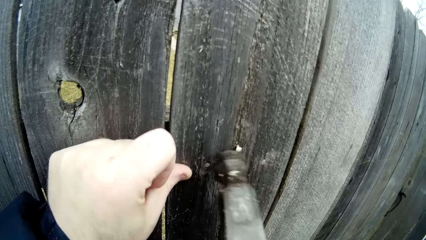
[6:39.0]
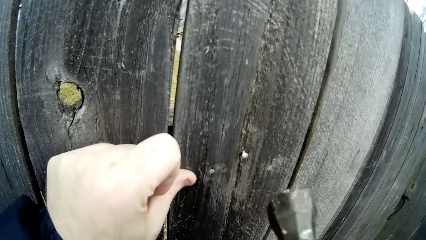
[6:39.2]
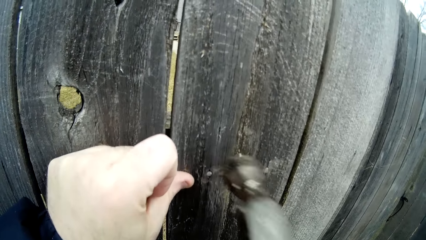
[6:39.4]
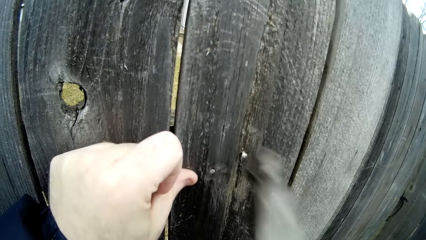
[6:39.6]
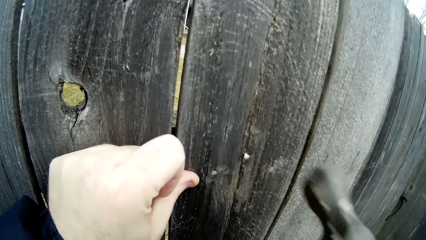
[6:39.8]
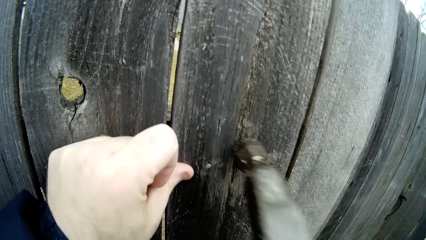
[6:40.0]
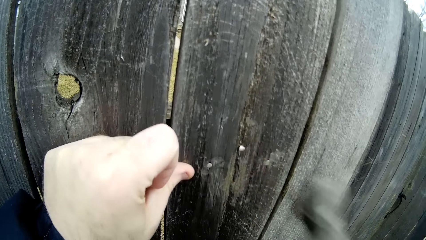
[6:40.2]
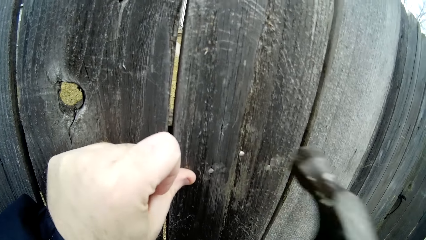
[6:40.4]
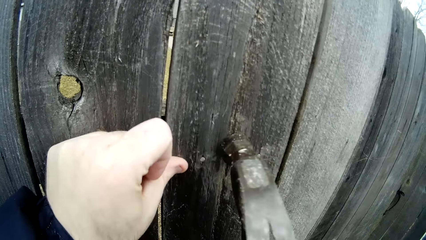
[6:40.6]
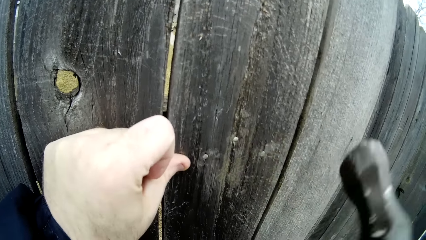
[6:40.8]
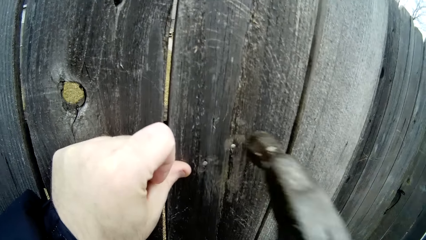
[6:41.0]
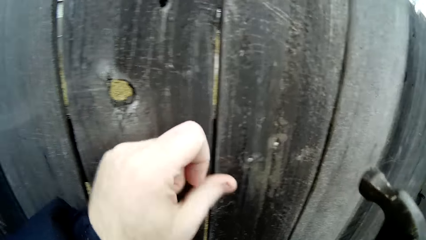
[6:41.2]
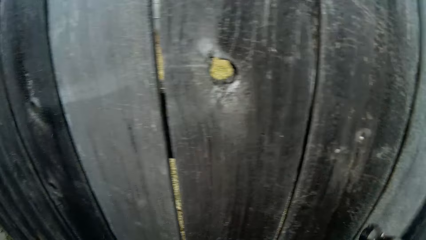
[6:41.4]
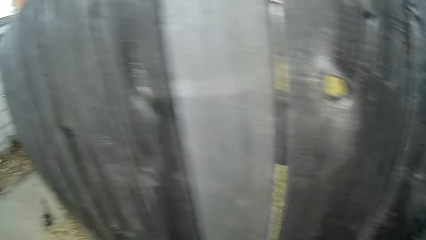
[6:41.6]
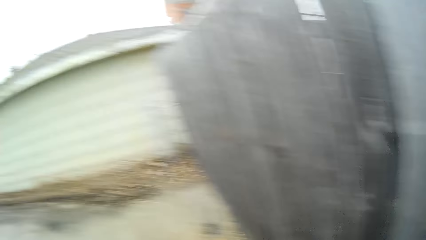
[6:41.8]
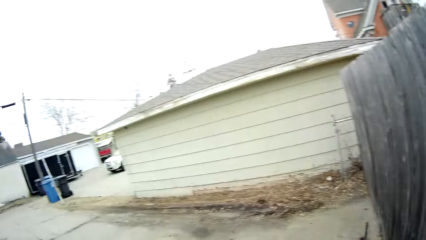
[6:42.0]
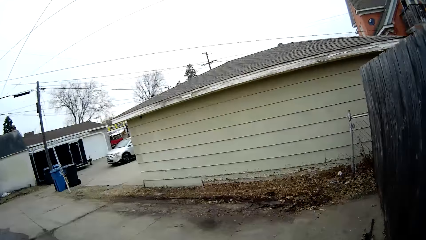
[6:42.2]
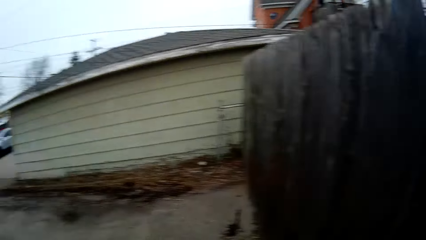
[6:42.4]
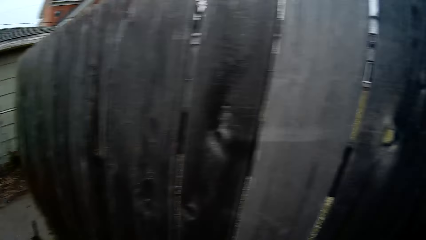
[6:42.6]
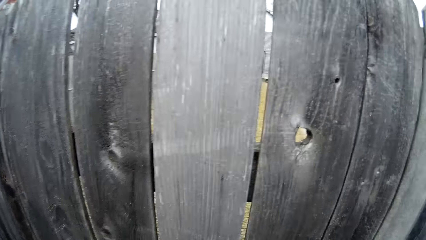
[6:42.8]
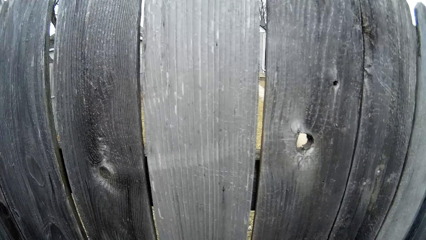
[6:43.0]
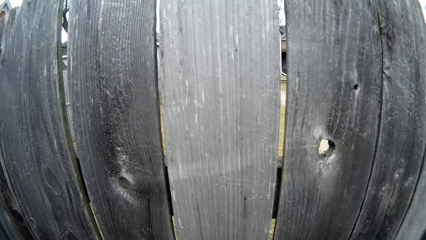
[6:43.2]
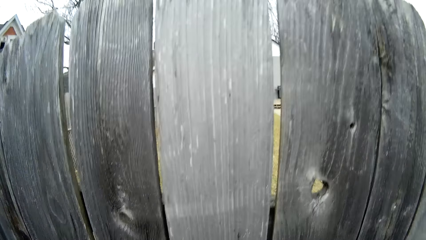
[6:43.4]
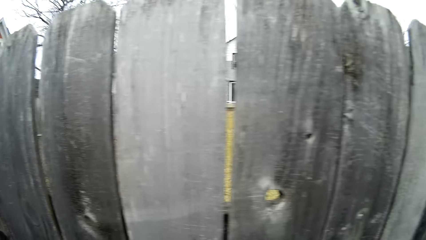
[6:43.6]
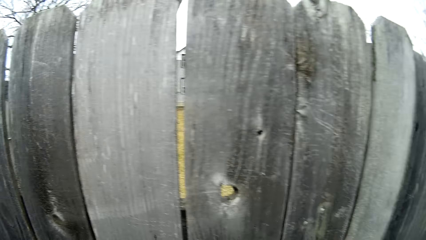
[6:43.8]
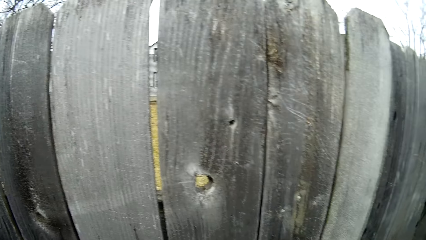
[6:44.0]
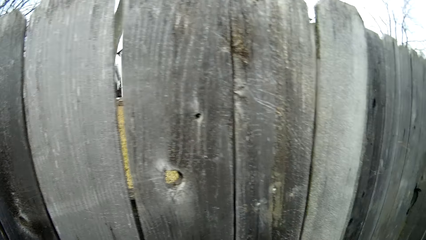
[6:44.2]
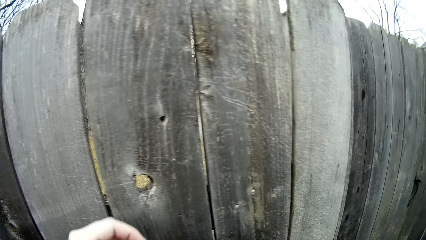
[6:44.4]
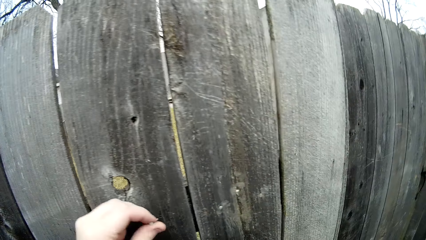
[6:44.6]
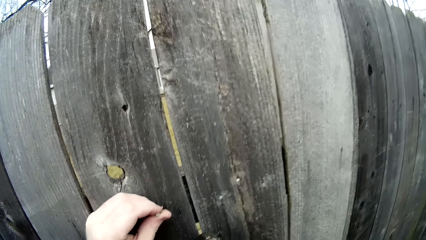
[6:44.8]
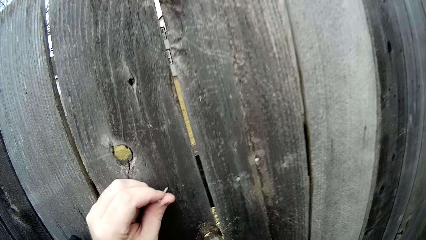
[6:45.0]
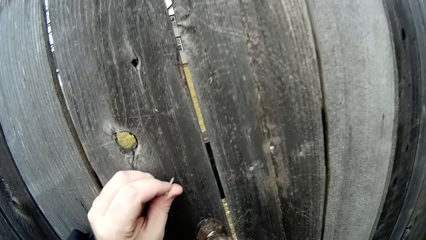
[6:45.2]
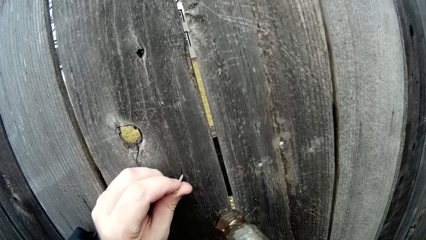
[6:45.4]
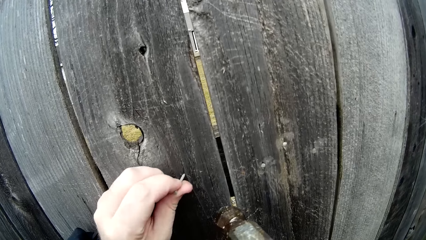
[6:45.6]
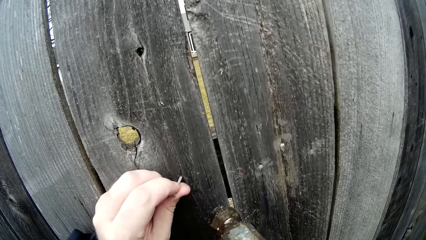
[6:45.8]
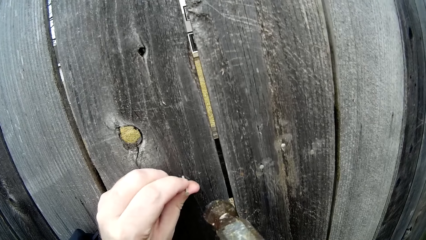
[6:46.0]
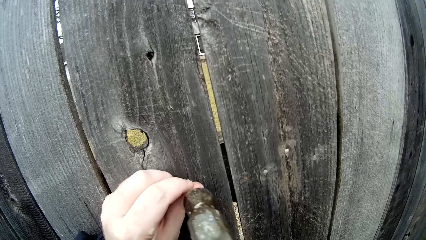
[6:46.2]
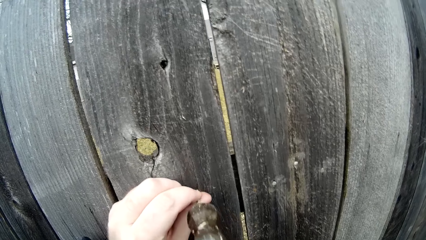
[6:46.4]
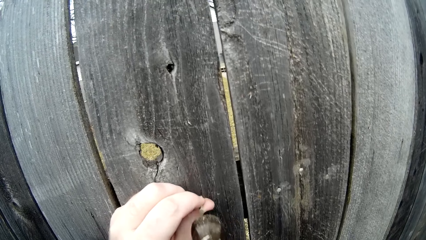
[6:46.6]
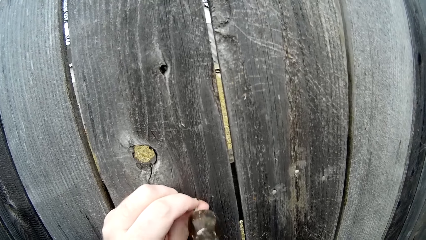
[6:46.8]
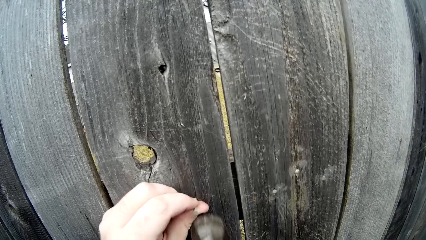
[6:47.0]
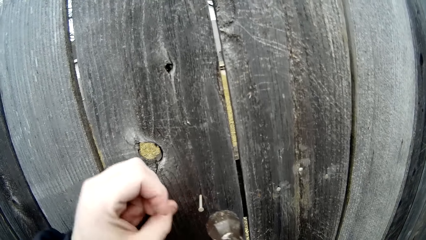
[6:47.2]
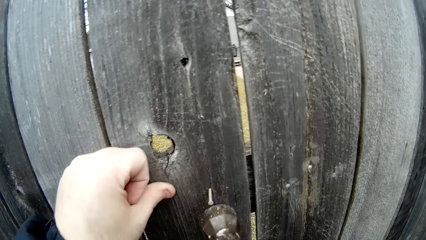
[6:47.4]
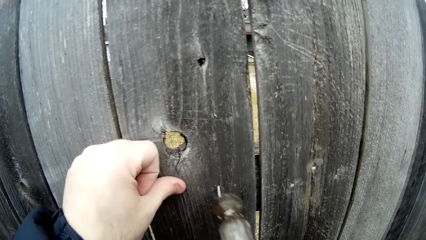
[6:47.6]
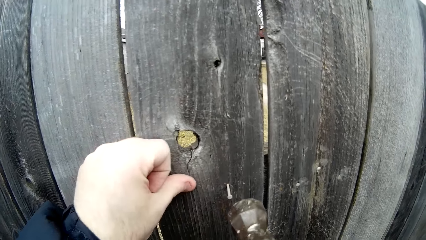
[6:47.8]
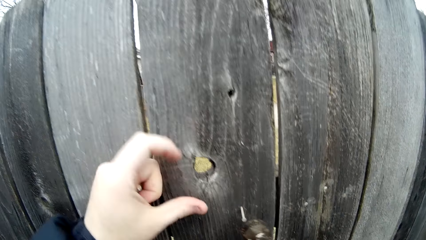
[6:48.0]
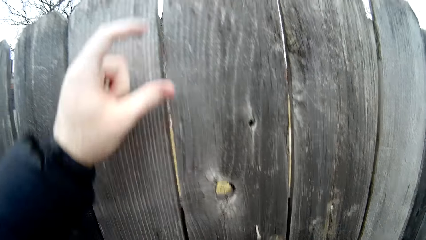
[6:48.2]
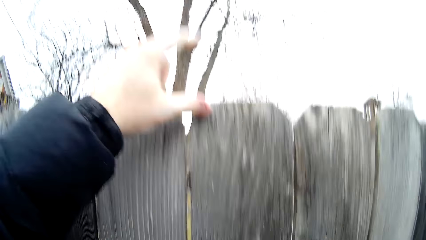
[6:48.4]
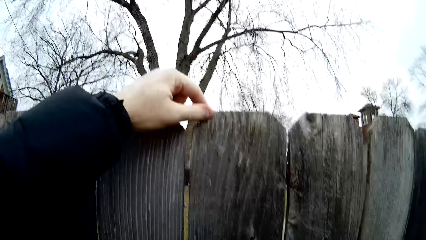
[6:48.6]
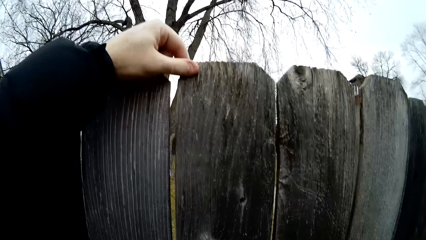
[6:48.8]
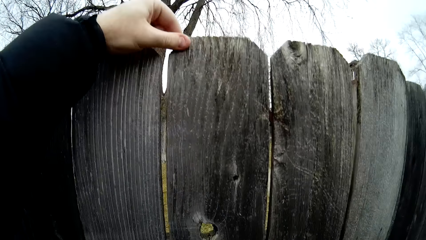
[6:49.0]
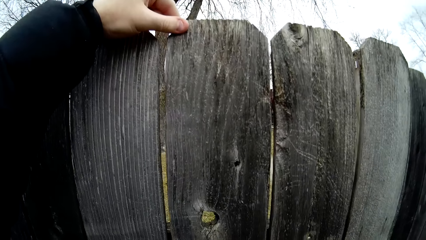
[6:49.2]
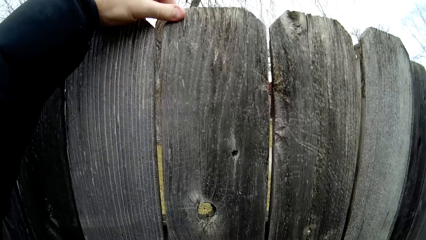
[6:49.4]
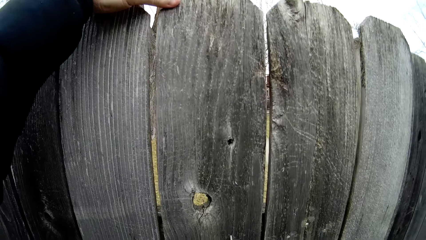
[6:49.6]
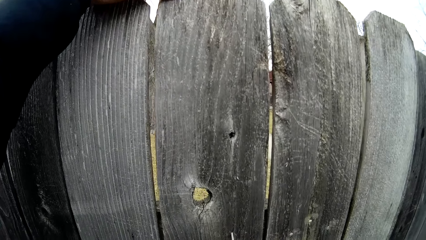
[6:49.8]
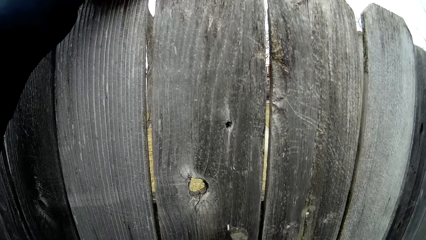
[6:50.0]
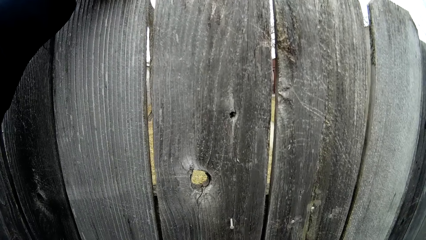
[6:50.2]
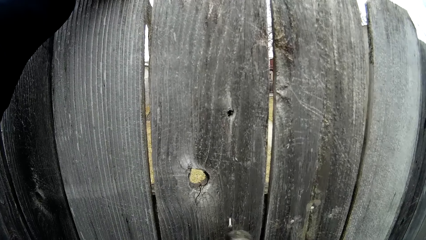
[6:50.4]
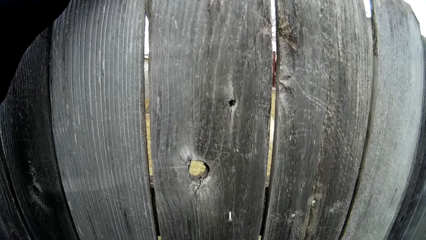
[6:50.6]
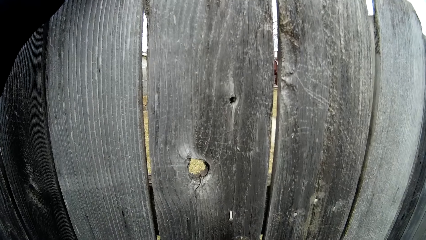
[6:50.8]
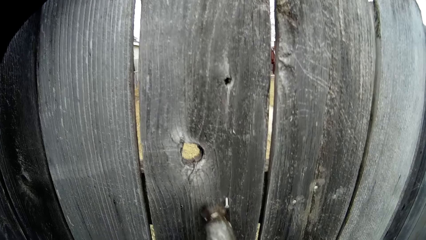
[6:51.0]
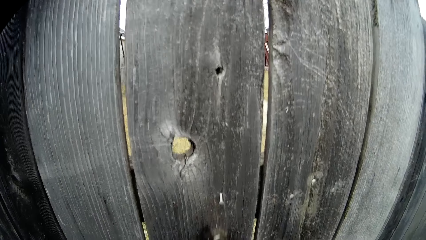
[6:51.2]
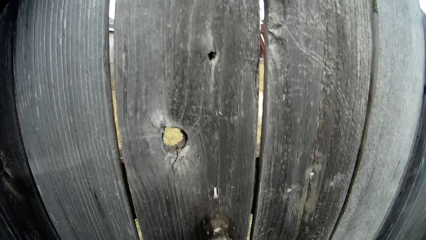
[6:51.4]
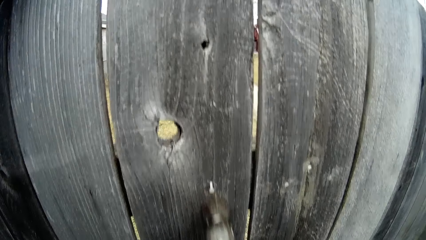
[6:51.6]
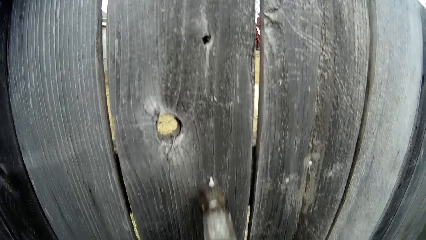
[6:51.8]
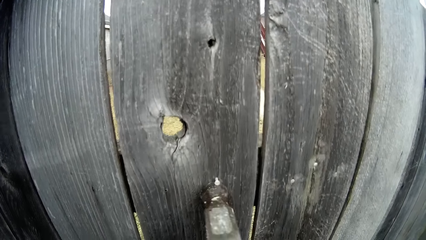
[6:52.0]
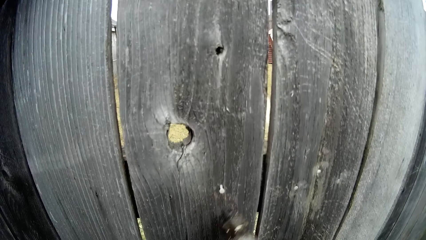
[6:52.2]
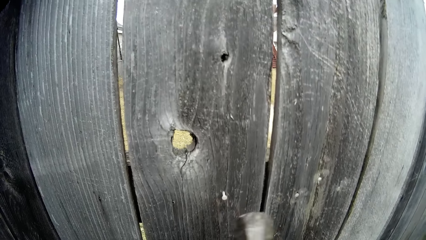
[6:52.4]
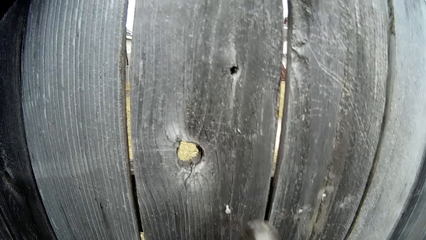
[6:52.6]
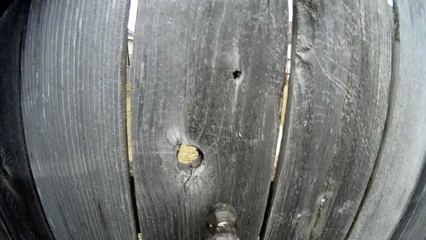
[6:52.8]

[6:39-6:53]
The camera wearer looks around the compound. They insert a nail in a hole on a wooden picket or piece of wood. They hit the nail using a hammer. They adjust the left hand on the wooden picket. They hold the piece of wood. They hit the nail using the hammer.

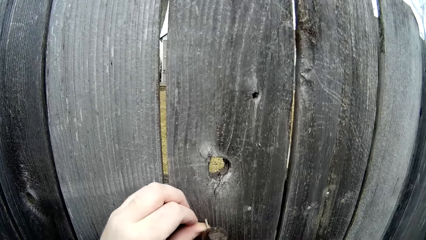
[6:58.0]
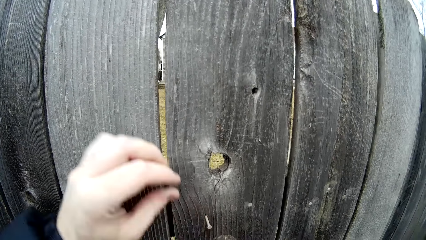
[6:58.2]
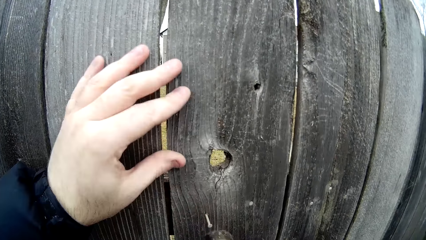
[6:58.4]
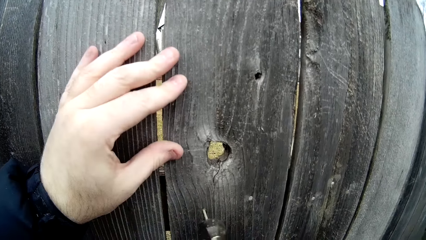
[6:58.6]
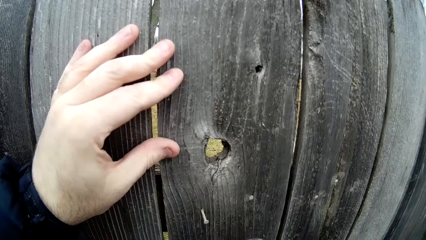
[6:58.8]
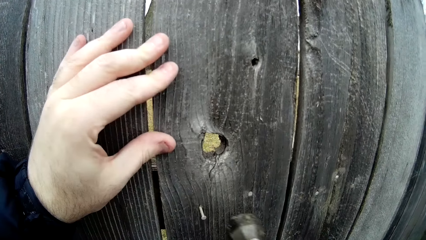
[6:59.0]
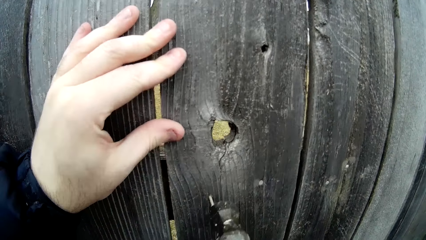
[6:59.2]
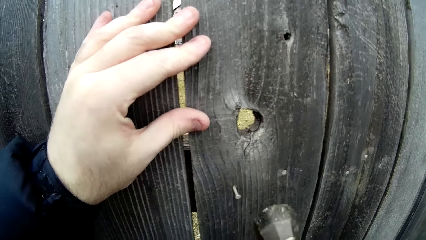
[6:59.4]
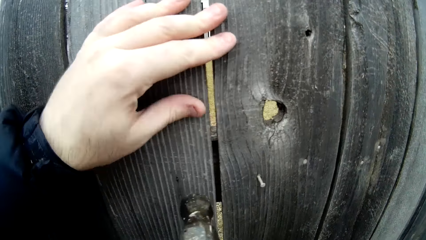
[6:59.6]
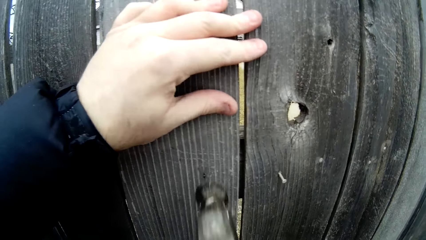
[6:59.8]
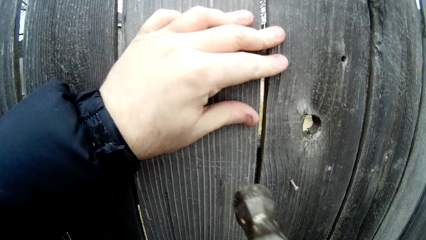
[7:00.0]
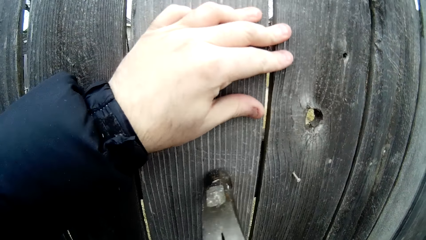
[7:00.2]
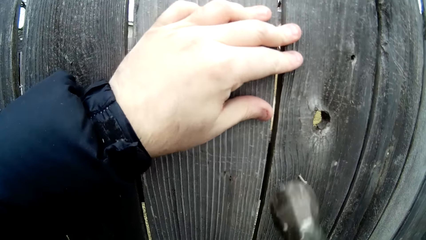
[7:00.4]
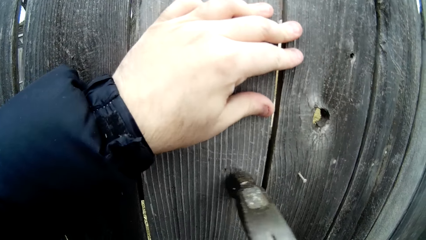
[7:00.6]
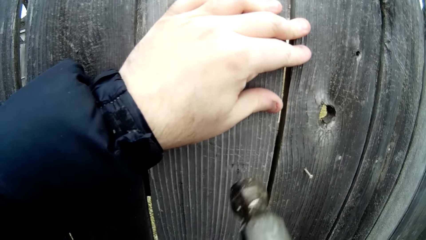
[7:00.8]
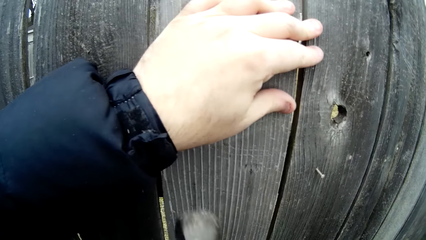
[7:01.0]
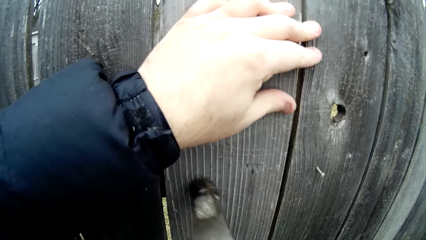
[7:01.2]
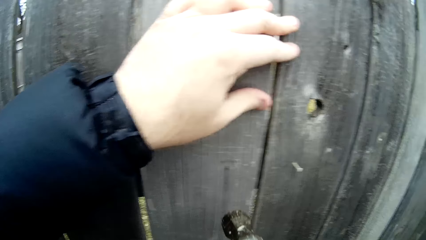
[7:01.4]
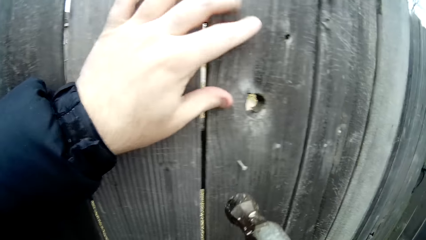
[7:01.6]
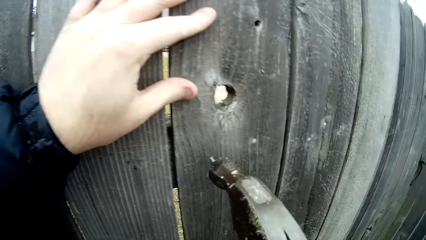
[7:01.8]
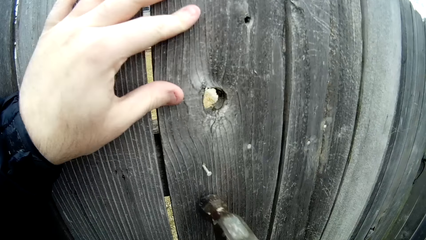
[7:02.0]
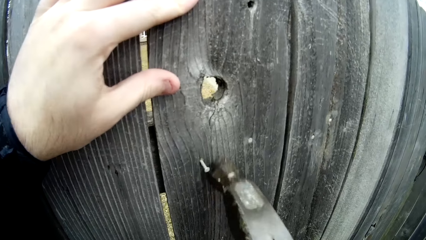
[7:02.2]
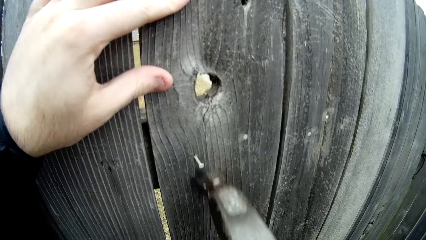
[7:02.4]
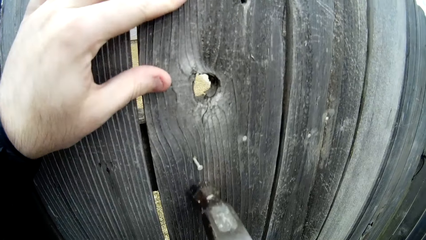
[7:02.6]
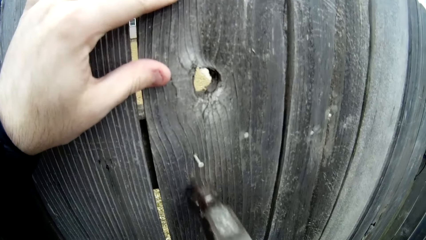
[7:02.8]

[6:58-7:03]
The camera wearer adjusts the left hand. They hit an iron nail with a hammer. They hit the nail using the hammer.
